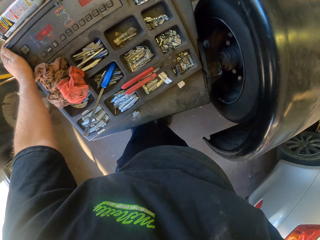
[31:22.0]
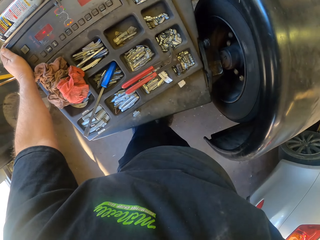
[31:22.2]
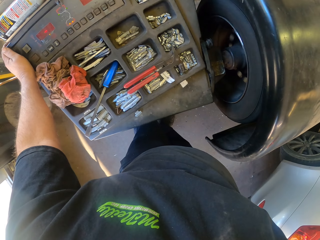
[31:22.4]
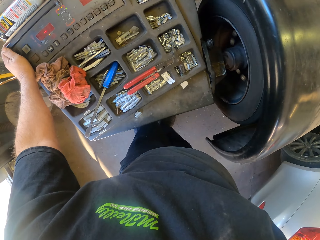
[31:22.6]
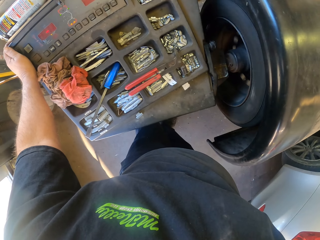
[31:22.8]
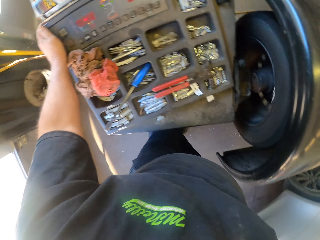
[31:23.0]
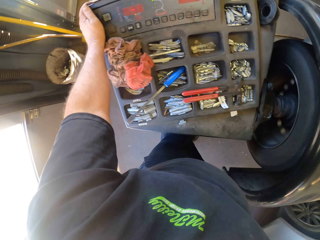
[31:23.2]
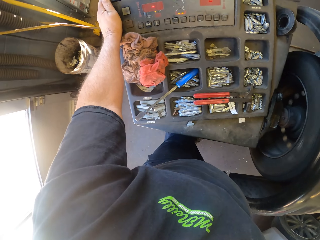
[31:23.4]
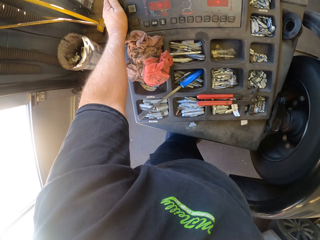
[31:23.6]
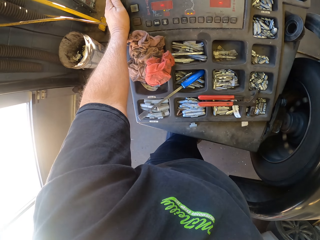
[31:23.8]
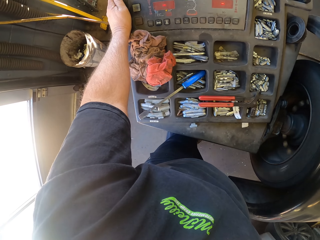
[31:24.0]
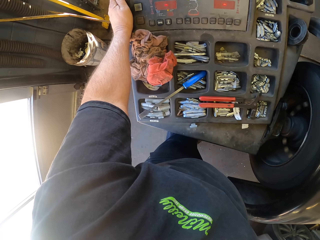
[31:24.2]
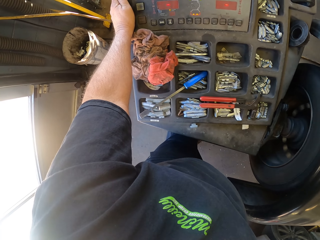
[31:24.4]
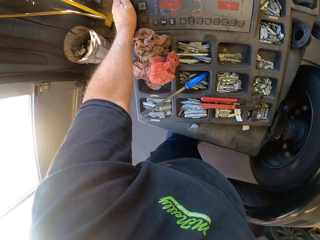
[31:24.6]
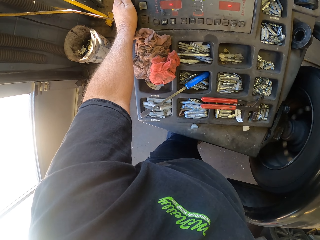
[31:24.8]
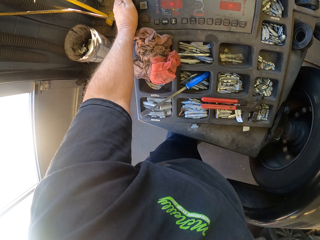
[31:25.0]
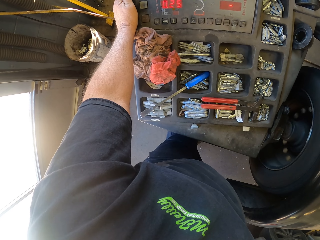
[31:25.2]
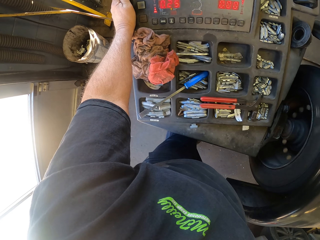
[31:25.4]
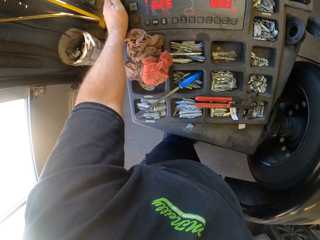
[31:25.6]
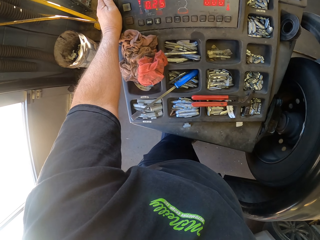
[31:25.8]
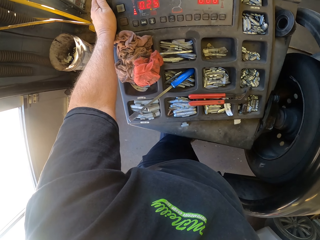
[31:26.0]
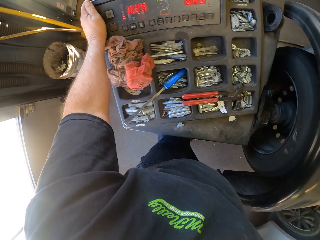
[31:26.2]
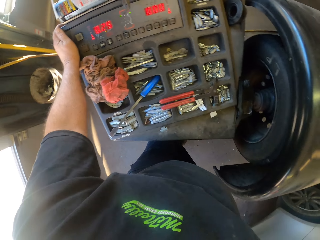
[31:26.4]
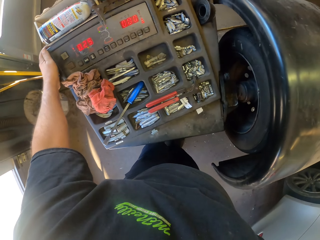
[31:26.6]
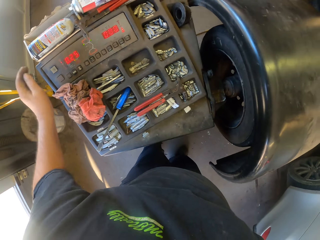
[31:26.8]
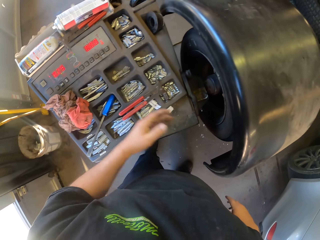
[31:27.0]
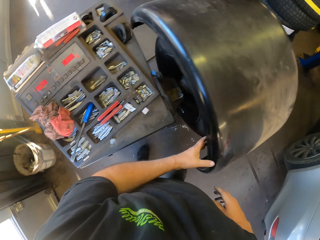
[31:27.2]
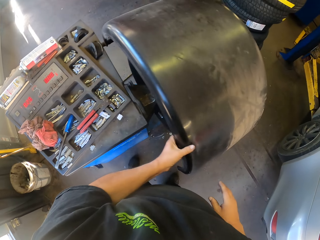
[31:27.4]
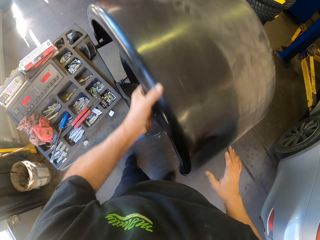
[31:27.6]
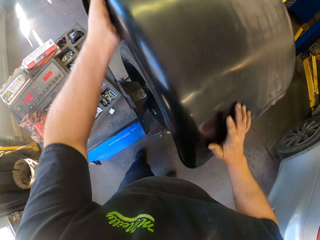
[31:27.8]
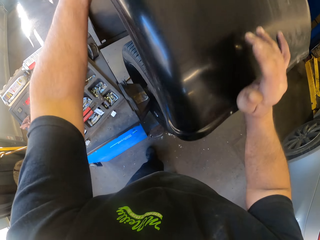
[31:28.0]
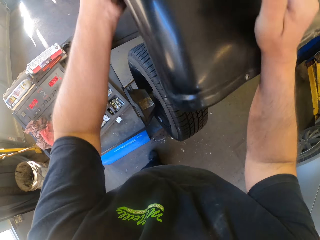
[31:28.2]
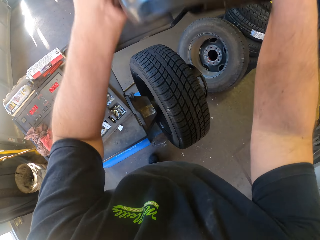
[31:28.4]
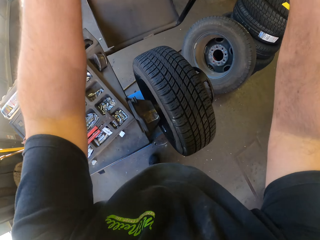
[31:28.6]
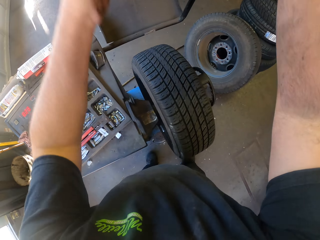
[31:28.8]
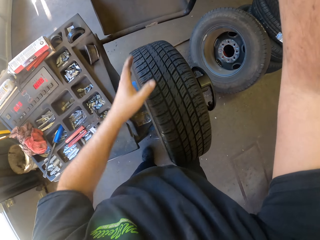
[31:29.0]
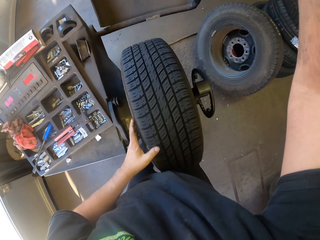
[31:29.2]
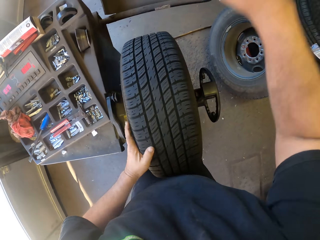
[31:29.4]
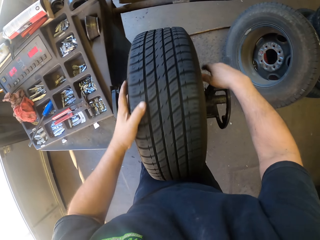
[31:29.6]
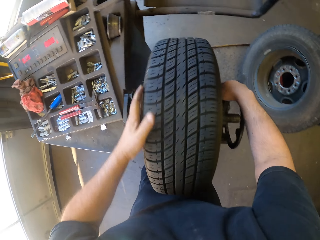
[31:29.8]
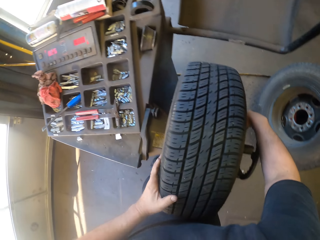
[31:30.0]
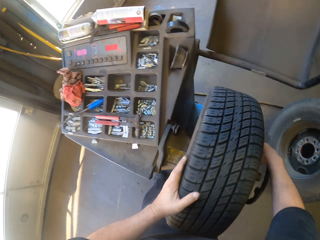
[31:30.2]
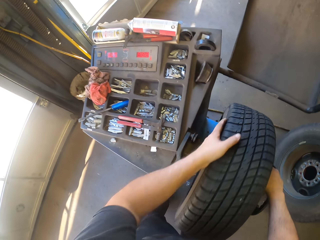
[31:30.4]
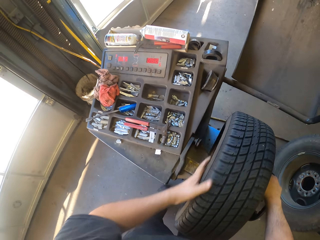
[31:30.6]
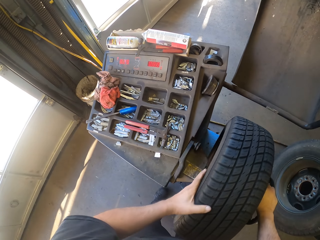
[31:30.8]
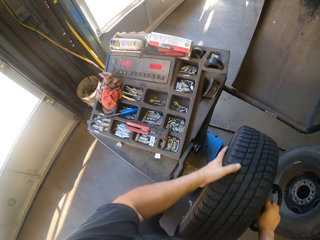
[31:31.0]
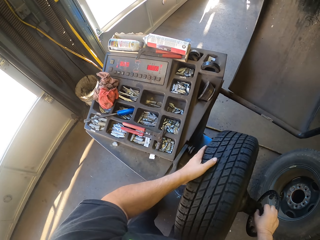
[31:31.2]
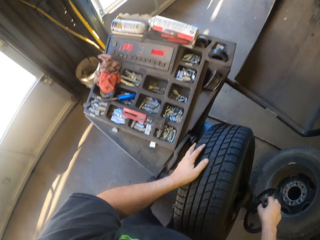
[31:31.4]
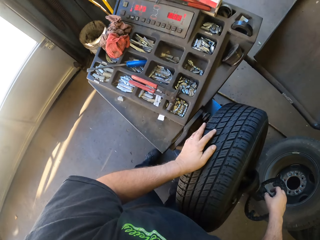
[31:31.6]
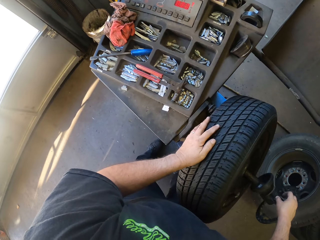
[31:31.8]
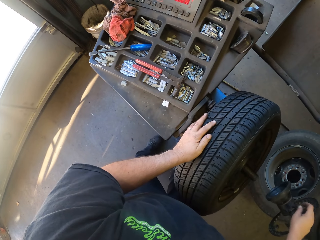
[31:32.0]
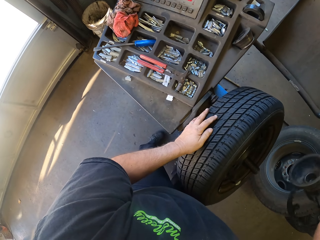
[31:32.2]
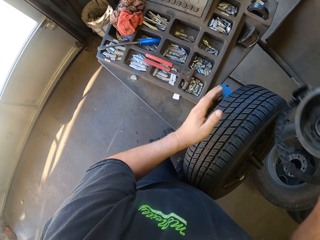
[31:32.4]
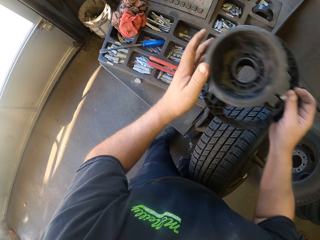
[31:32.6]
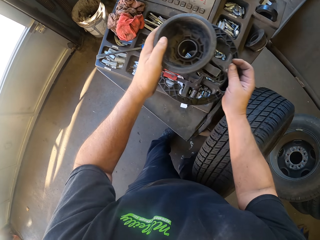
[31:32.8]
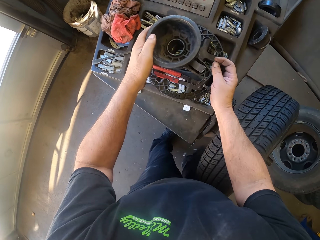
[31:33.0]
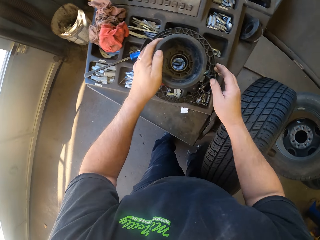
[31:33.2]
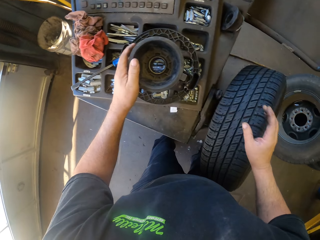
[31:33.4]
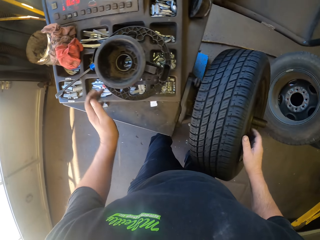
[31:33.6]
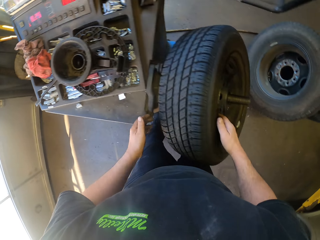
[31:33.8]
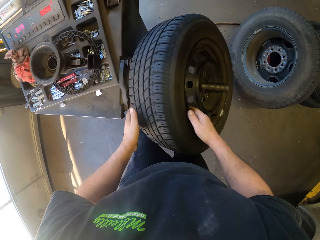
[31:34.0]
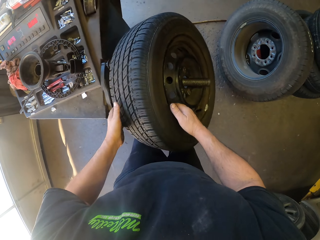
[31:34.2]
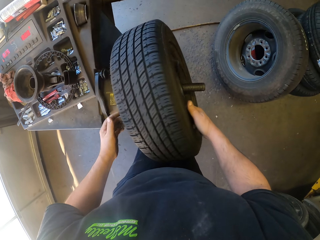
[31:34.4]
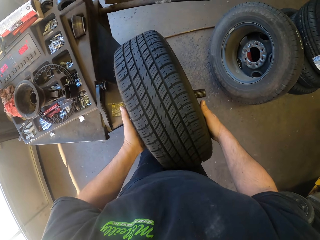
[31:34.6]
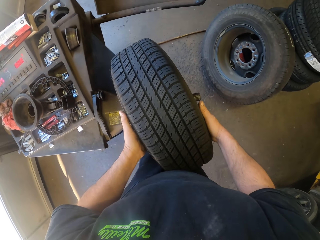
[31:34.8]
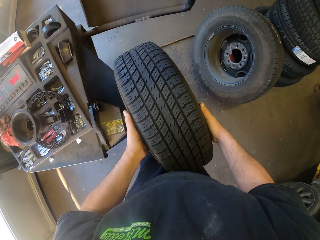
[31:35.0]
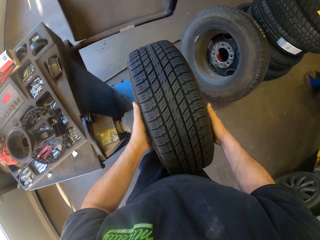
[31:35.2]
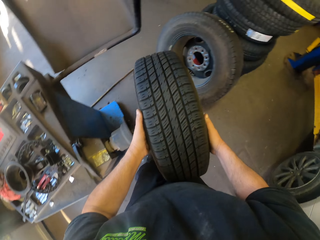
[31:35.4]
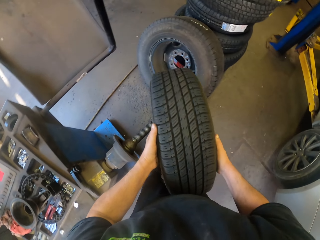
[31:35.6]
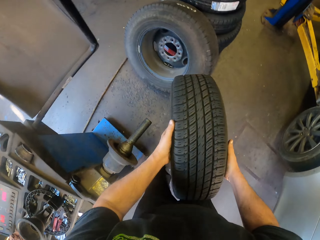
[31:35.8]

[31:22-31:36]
The camera wearer removes a cover on the wheel. They rotate the wheel on the wheel balancer machine. They remove a driving wheel on the balancer machine. They put the driving wheel on the wheel balancer machine. They remove the wheel on the wheel balancer machine.

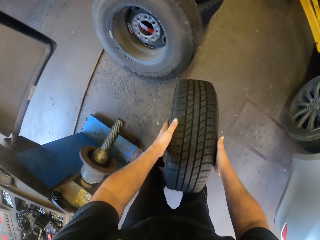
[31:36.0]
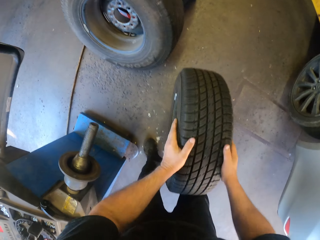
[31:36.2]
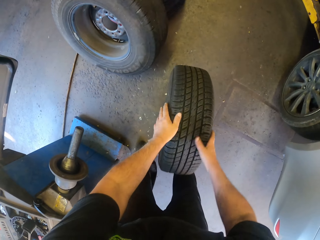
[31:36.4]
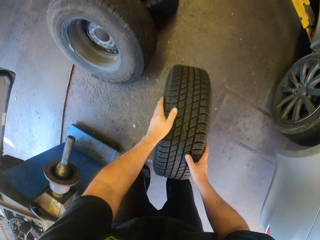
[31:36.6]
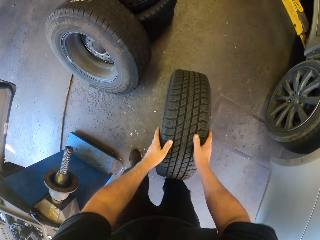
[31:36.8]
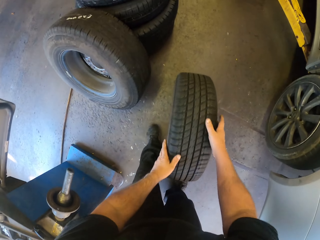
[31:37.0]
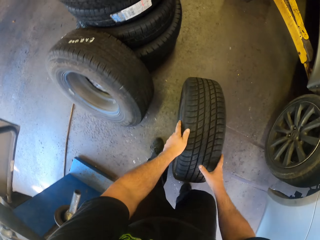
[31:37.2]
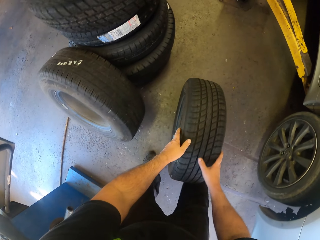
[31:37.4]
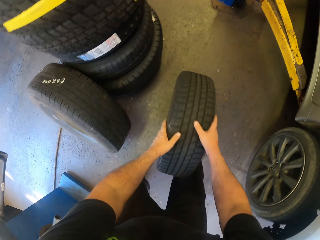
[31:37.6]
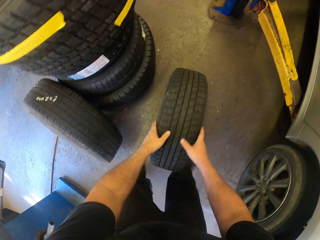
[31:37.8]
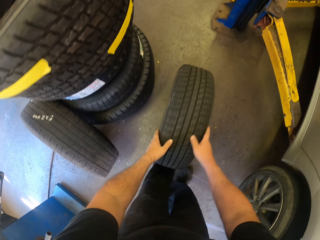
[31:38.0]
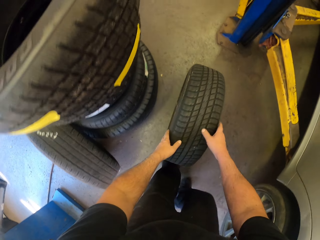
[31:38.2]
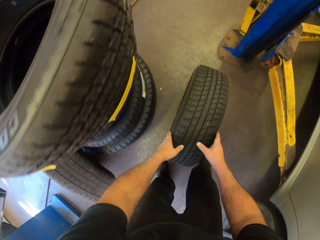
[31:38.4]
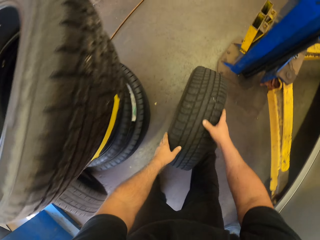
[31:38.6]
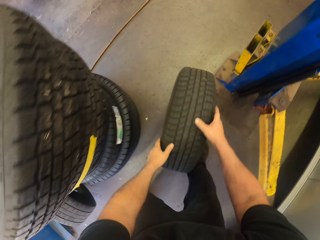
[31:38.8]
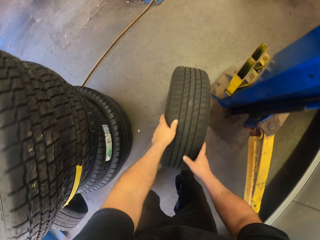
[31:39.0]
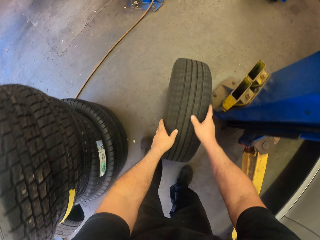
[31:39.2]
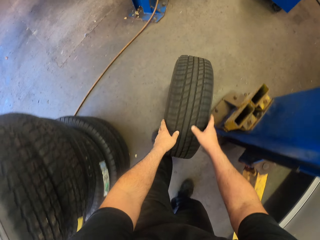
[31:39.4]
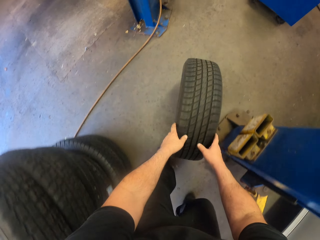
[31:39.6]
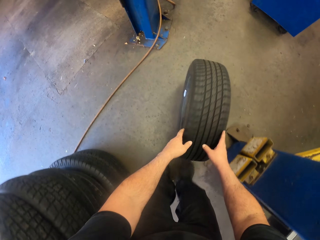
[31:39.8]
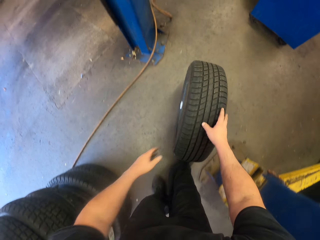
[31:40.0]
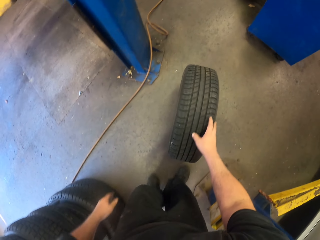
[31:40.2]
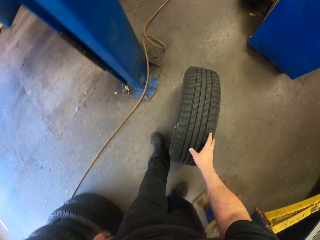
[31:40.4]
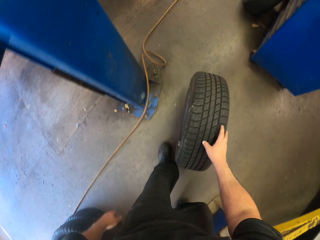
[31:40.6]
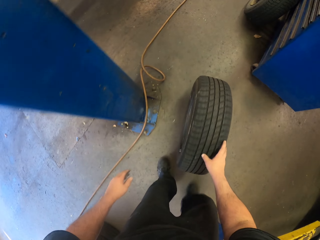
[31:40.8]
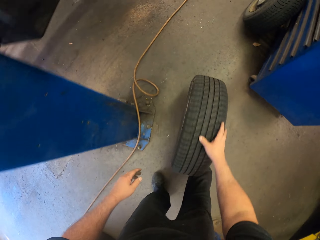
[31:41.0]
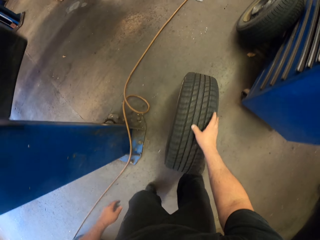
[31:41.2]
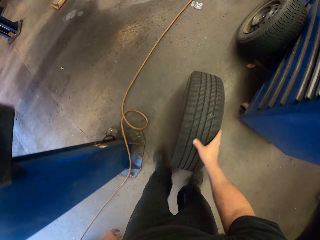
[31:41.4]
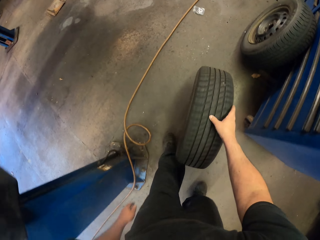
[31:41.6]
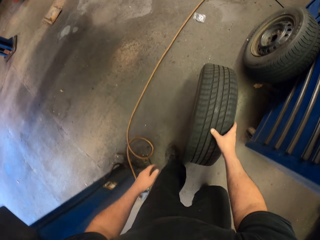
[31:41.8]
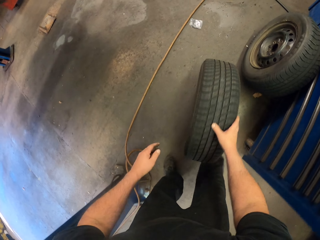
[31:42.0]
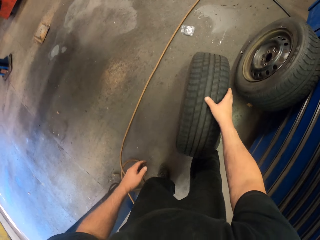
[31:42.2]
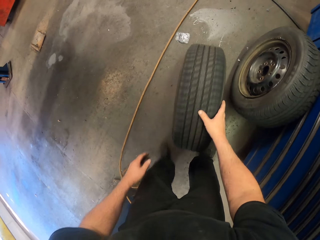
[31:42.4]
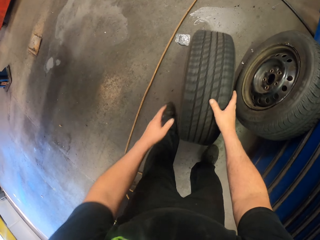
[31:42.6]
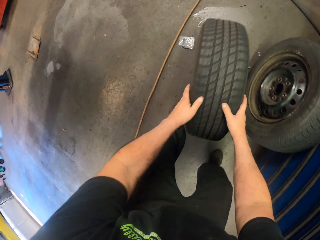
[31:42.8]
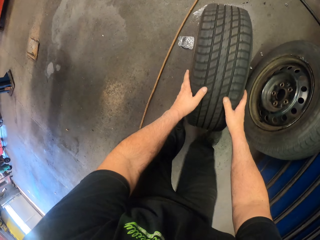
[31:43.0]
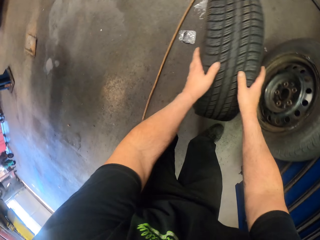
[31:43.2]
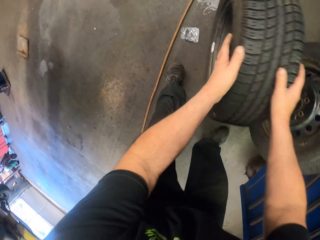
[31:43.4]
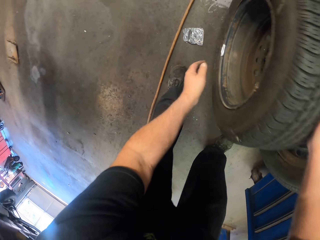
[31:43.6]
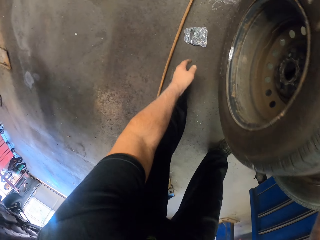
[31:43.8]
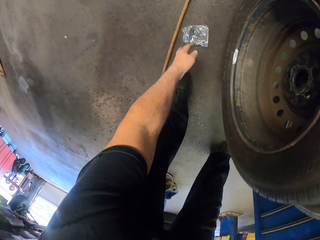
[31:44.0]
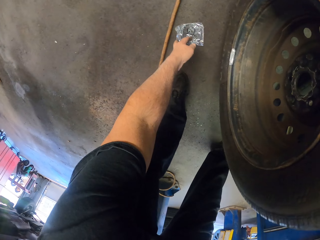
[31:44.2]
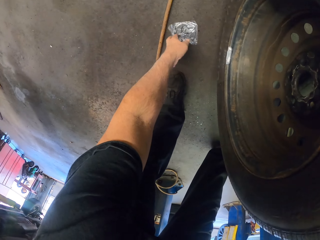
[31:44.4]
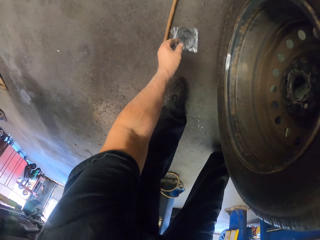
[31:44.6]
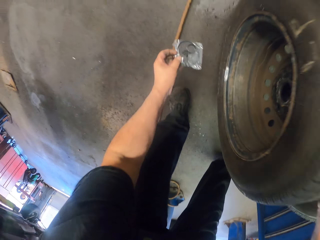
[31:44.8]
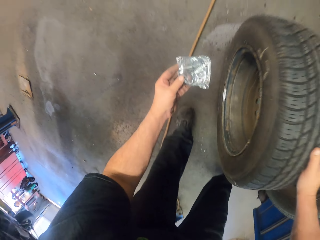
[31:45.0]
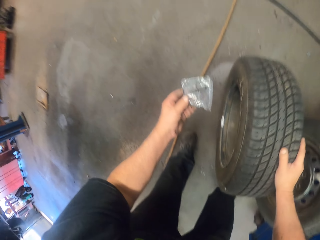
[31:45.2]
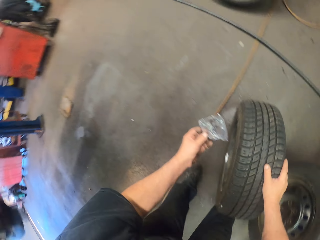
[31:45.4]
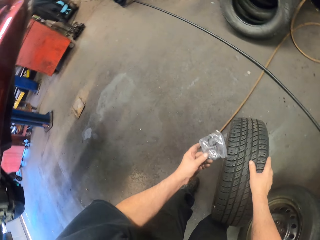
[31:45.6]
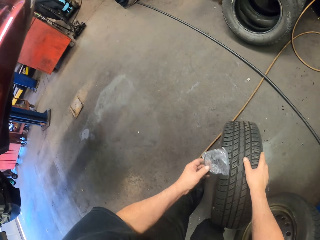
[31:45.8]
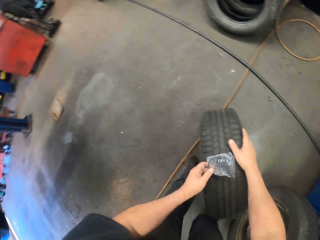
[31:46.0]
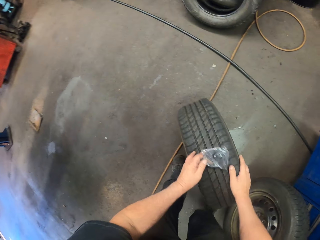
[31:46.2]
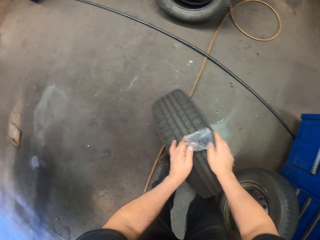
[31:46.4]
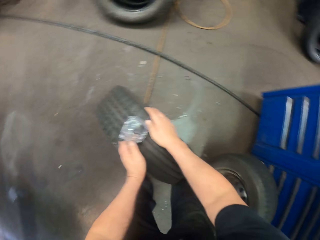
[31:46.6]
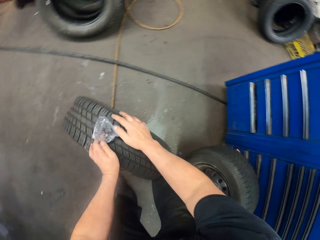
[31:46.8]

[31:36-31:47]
The camera wearer rolls the wheel on the floor. They pick up a nylon of wire on the floor.
